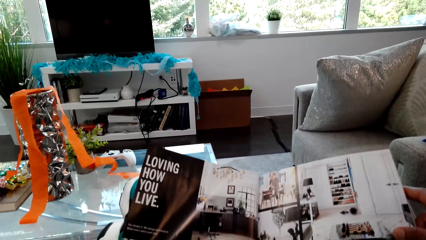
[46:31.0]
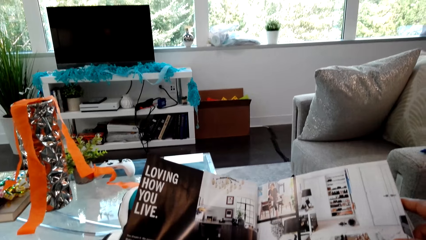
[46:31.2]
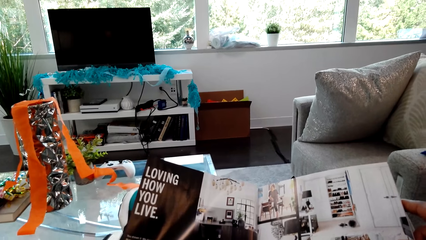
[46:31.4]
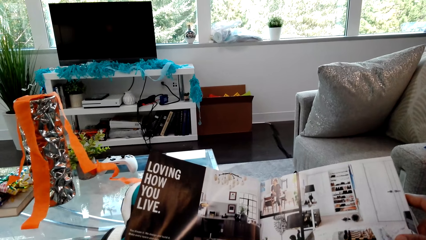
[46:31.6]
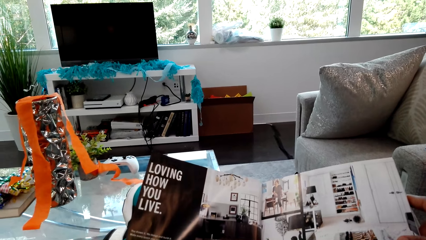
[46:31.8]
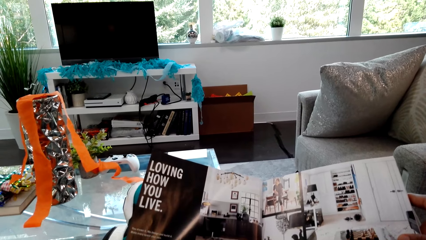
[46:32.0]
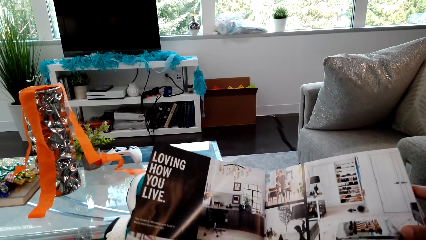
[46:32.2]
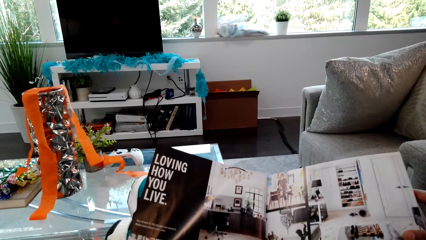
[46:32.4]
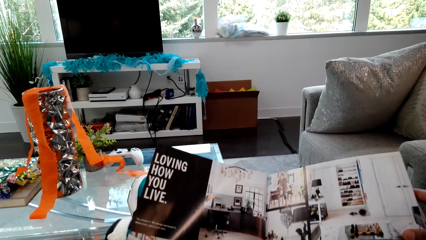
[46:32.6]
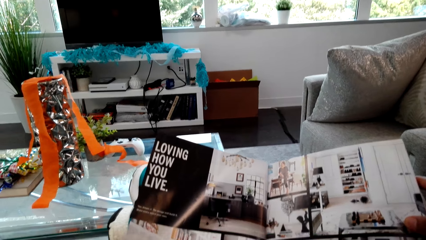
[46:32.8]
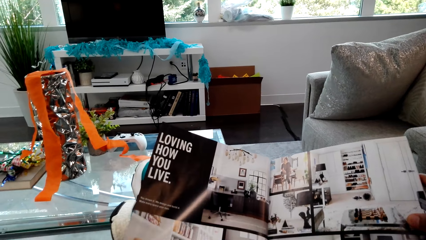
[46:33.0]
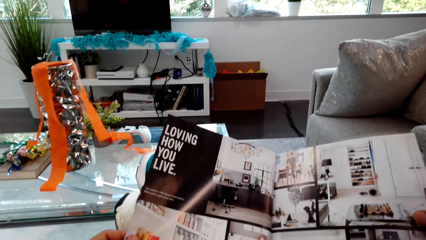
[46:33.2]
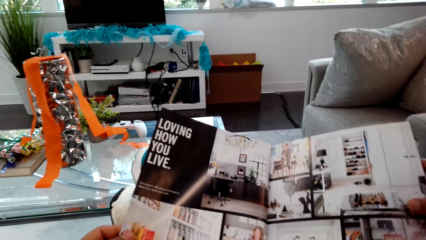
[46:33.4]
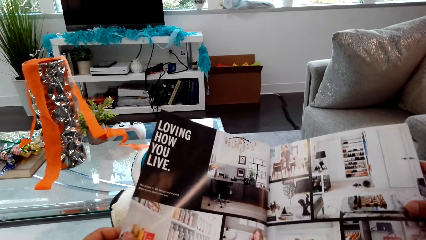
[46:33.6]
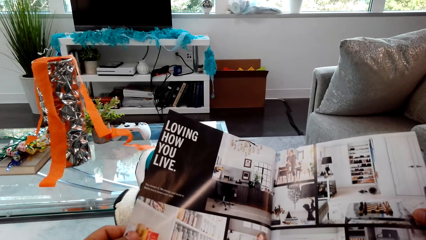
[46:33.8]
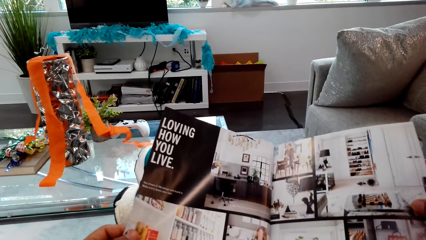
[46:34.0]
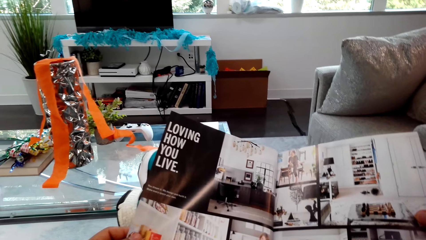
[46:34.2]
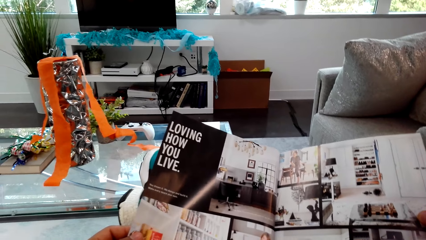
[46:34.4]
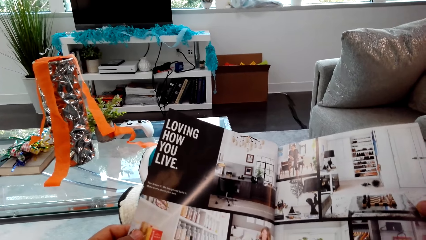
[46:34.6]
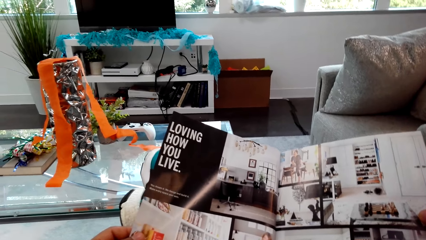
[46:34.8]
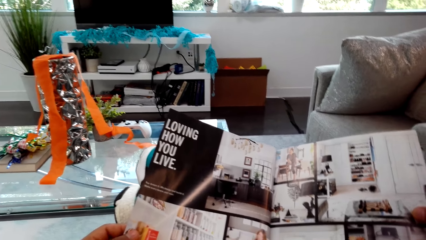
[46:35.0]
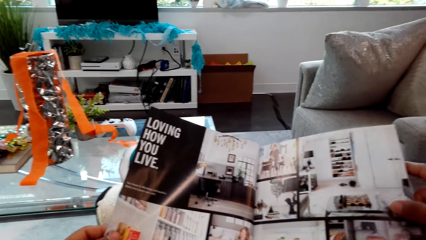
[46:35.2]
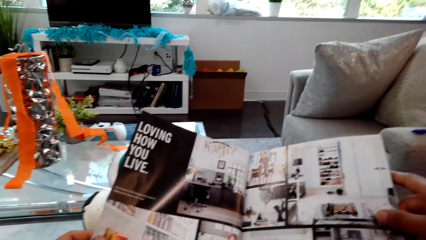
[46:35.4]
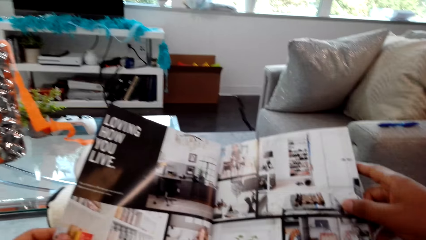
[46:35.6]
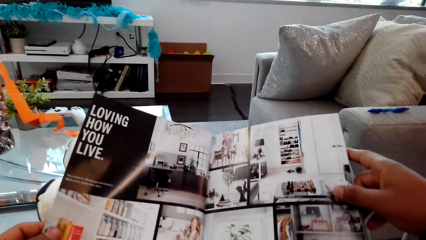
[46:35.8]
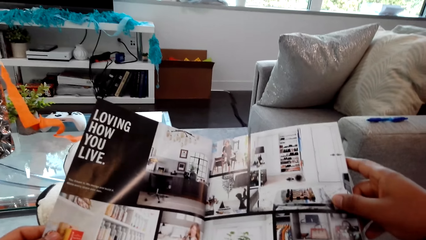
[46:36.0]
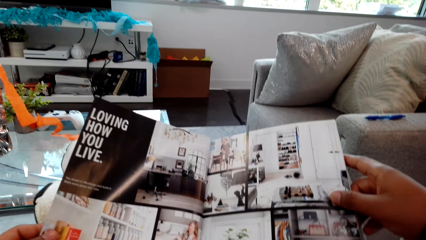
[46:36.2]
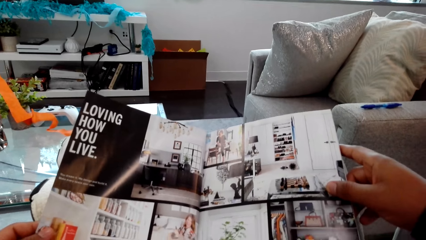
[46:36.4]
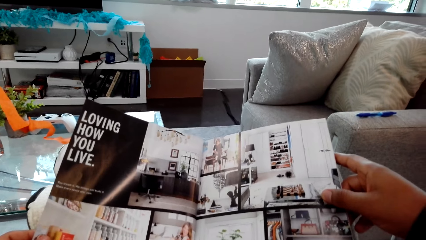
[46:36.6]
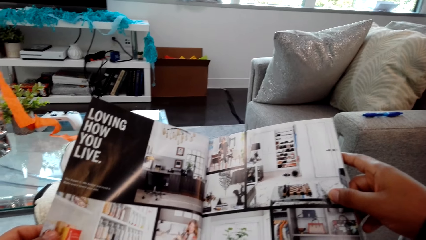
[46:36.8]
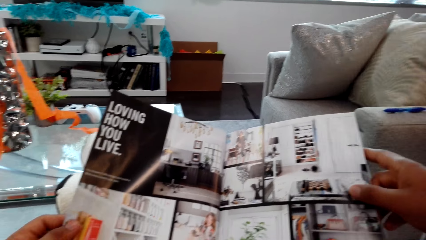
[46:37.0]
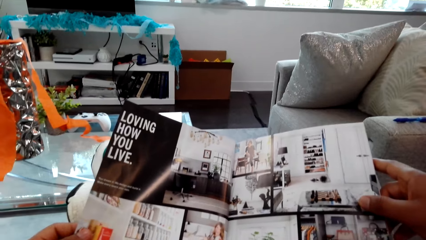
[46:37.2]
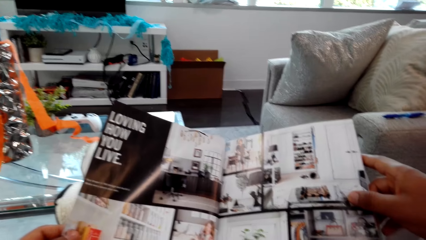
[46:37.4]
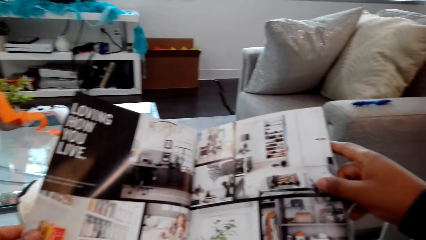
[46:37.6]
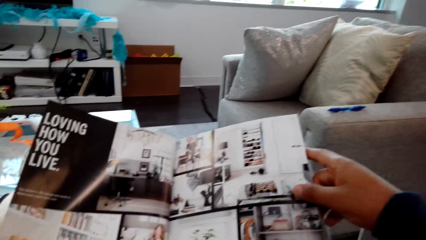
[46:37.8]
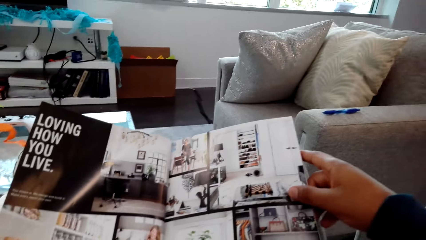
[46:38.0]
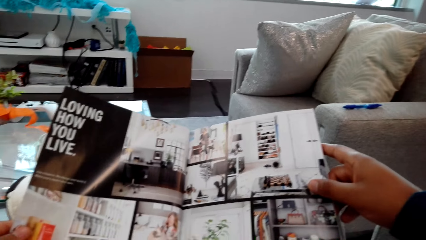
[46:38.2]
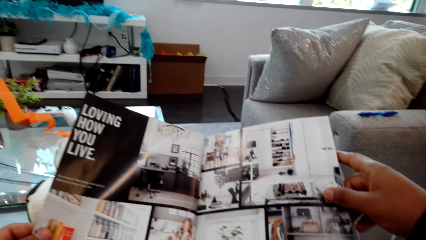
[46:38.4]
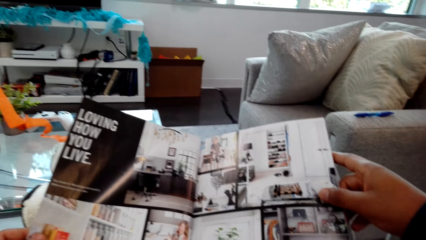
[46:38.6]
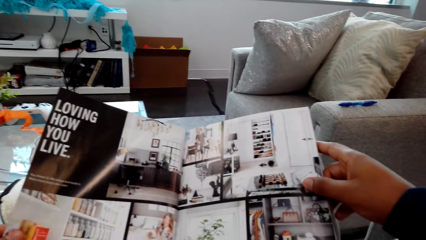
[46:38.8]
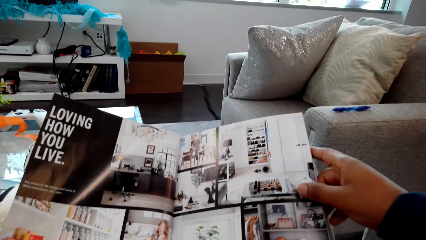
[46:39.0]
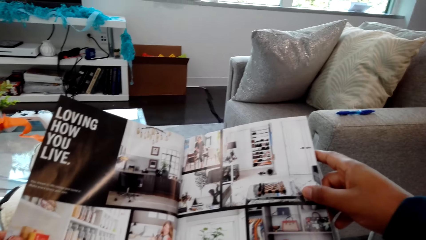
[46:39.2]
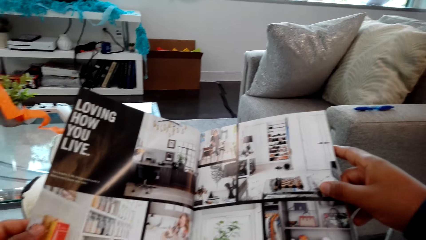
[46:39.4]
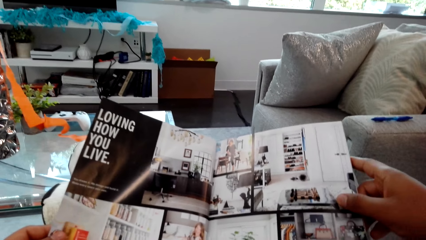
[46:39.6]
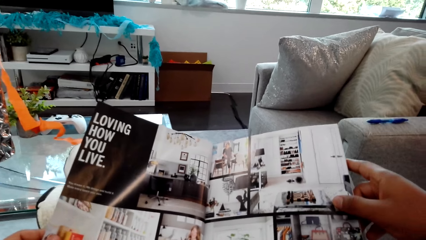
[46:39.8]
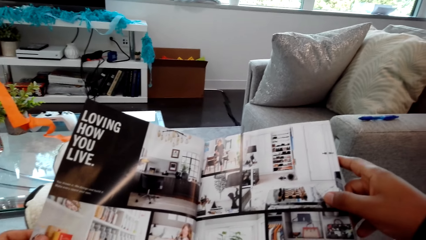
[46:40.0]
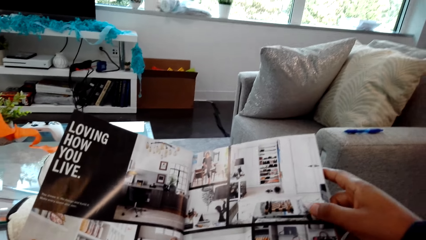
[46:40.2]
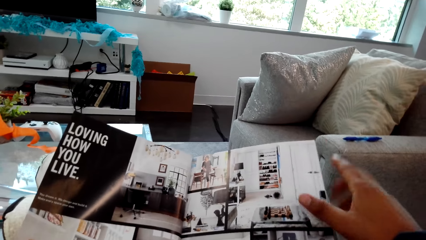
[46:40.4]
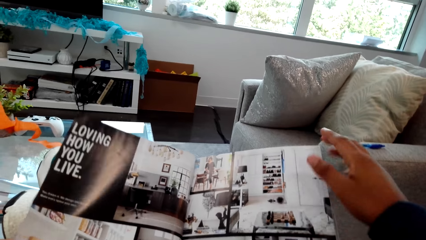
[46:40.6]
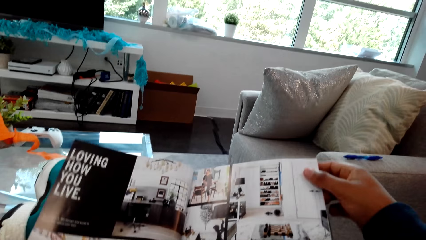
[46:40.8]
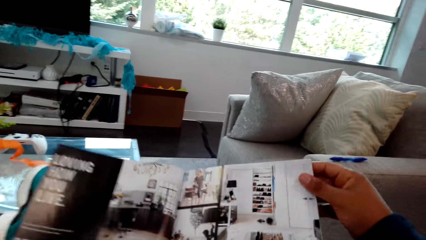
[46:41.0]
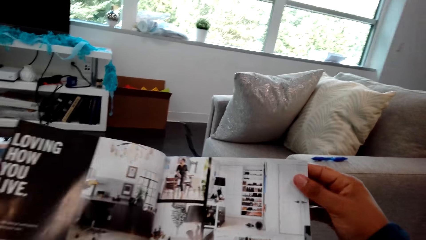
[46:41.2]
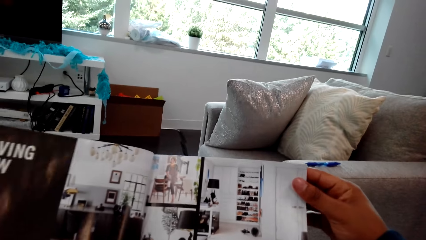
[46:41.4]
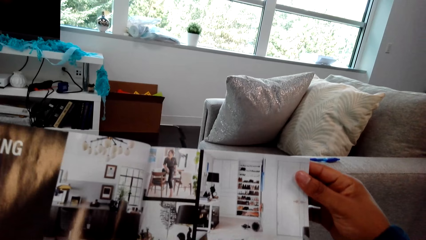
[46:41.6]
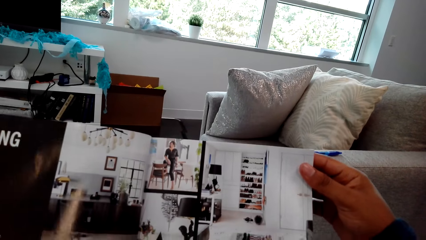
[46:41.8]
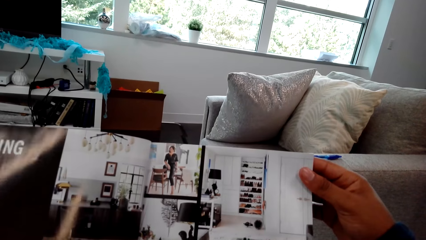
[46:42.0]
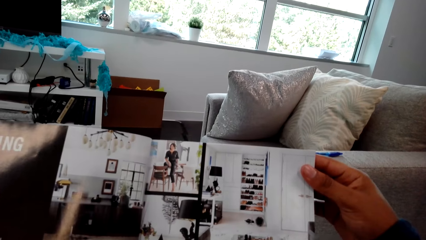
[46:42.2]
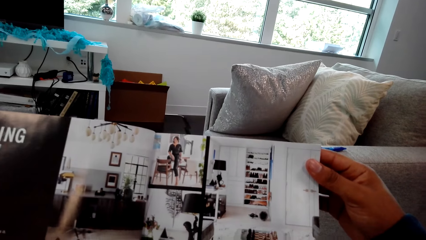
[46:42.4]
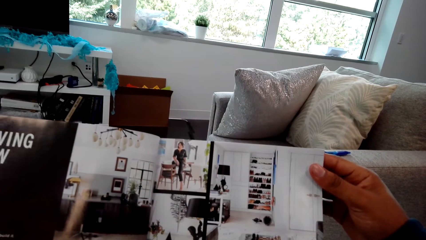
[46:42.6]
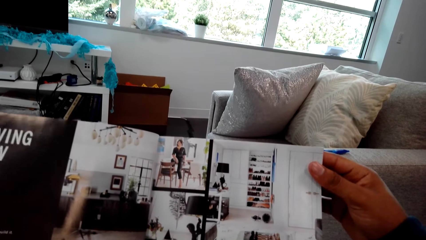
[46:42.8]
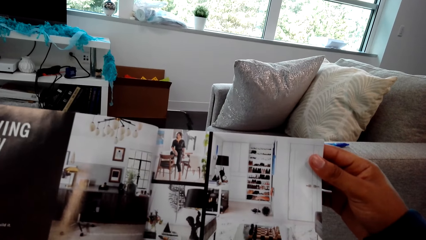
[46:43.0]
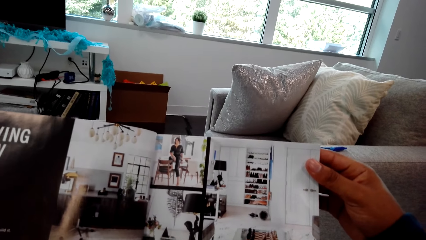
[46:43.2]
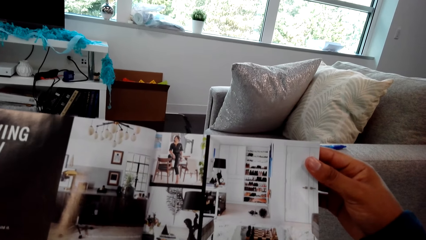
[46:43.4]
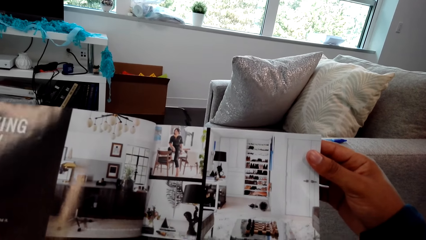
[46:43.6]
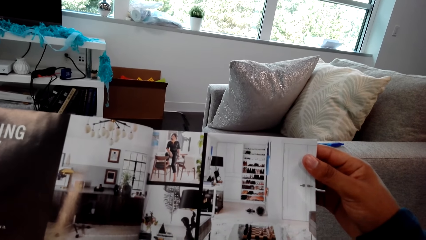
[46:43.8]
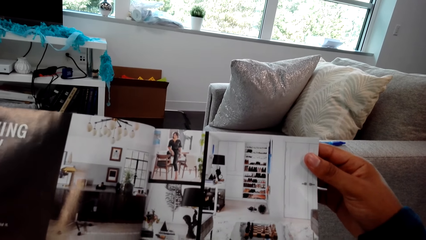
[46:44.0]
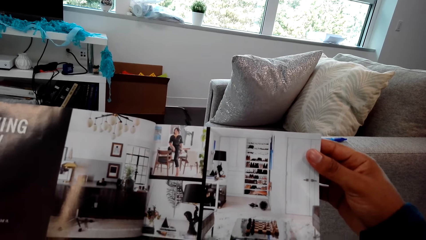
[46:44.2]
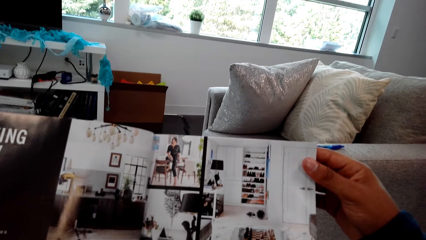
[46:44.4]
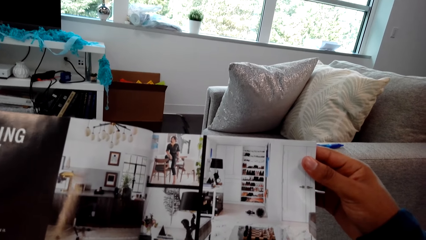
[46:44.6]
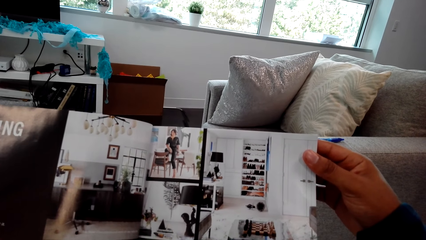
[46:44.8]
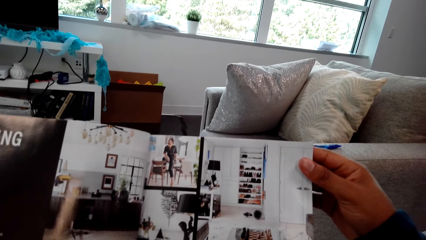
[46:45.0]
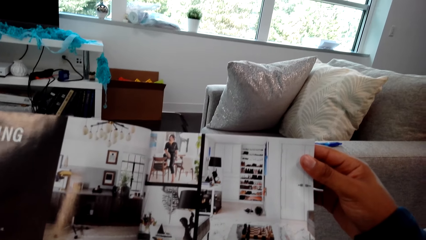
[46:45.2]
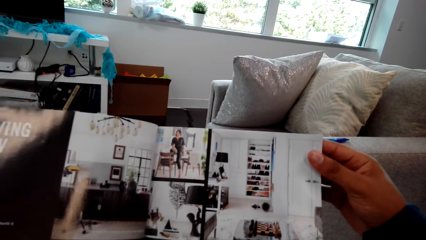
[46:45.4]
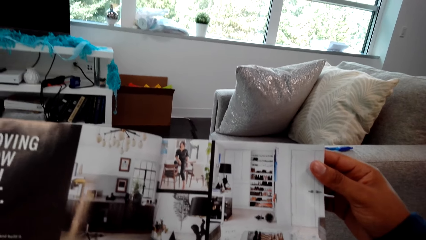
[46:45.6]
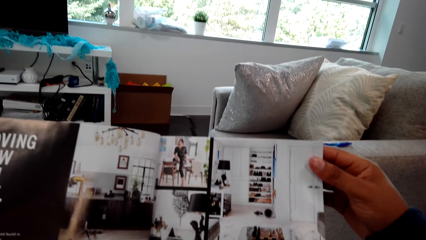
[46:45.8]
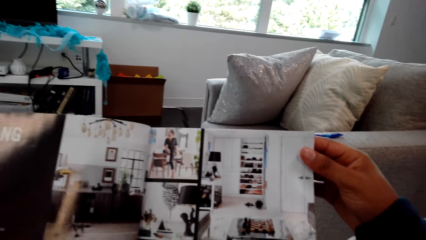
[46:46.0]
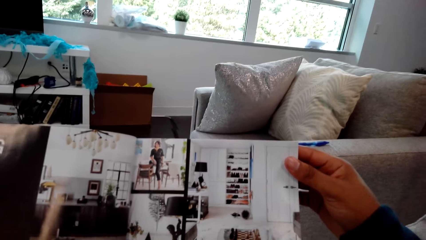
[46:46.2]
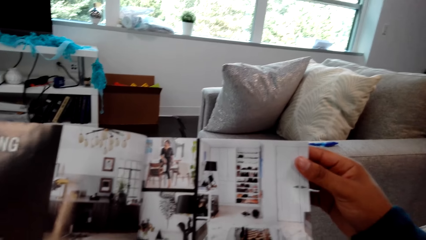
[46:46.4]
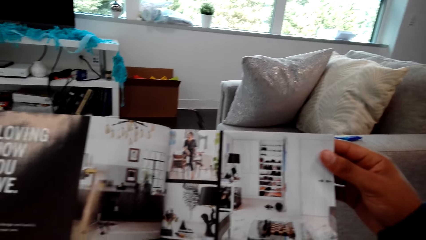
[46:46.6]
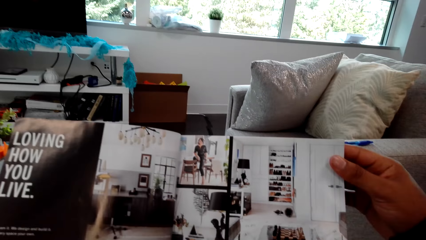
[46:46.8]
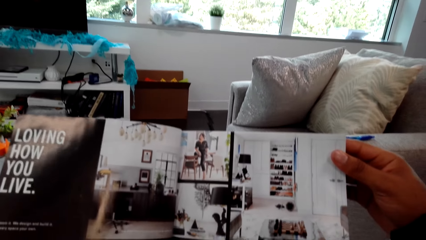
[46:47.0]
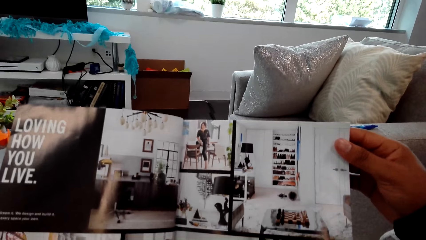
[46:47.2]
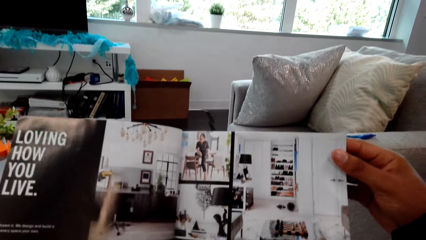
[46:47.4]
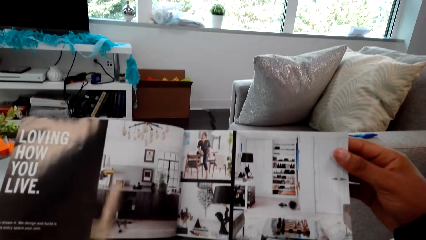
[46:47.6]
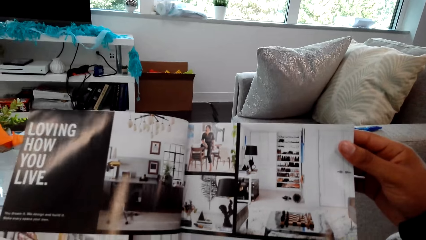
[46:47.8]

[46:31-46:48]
The camera wearer lifts a magazine.
